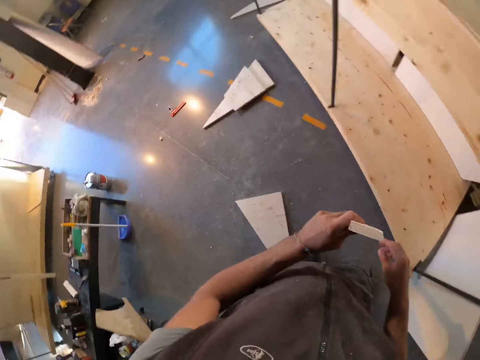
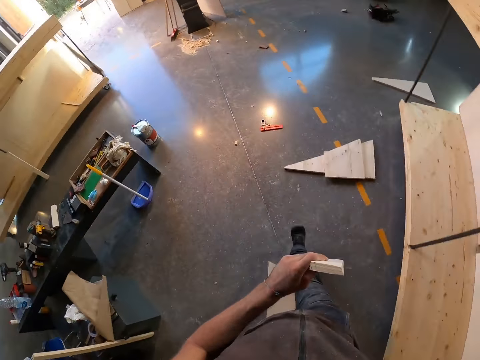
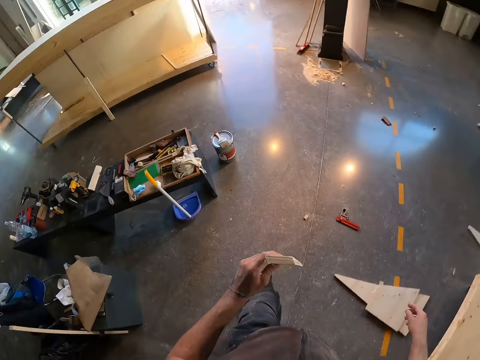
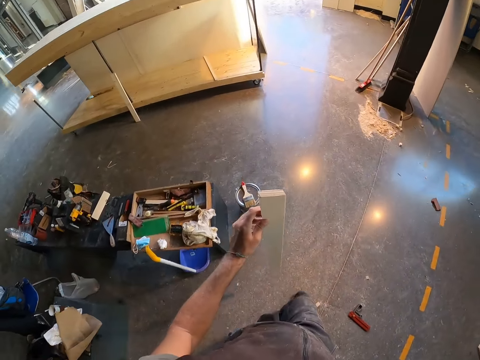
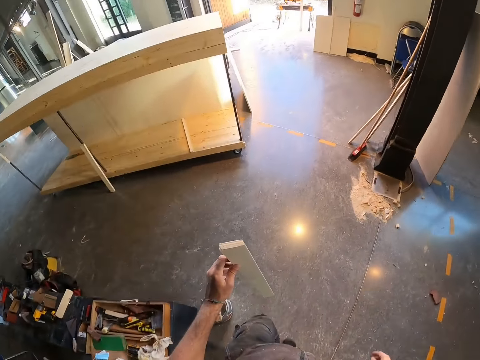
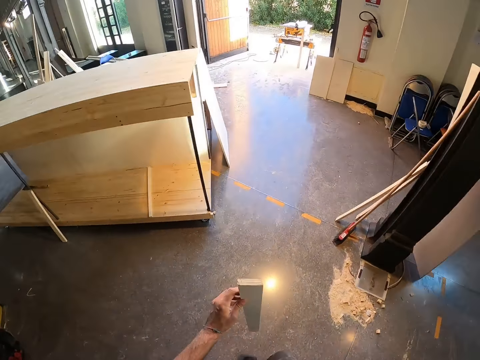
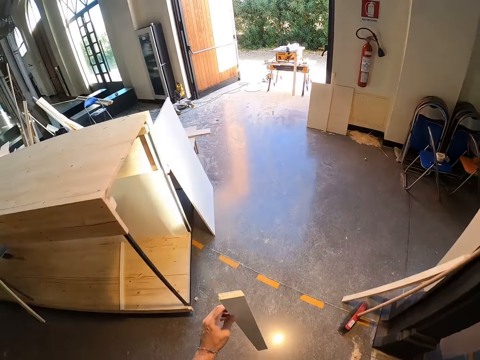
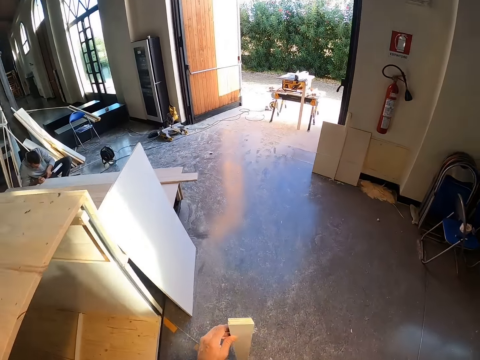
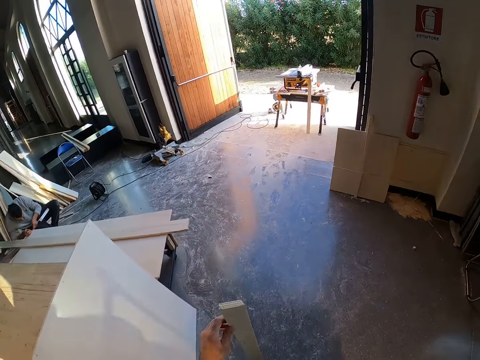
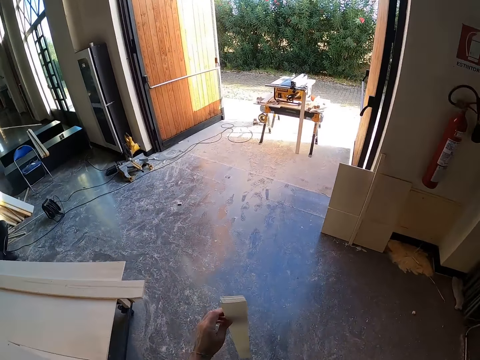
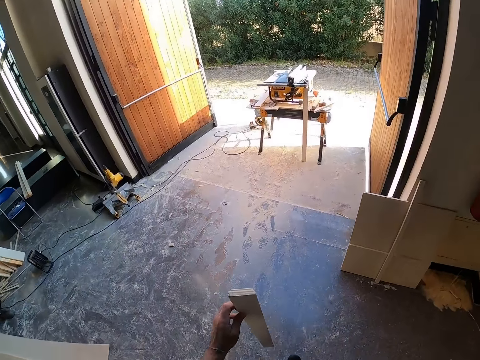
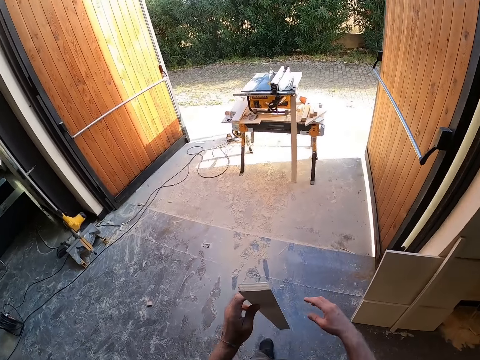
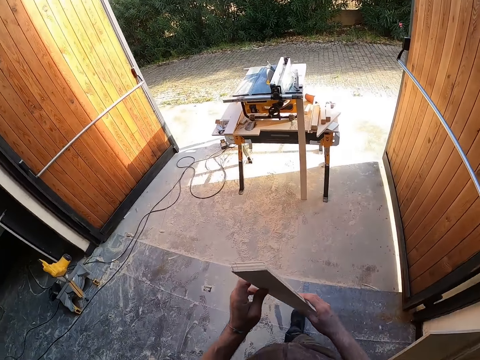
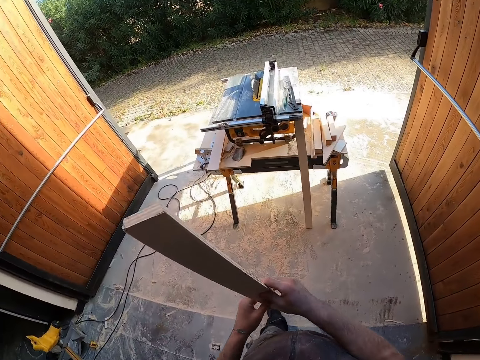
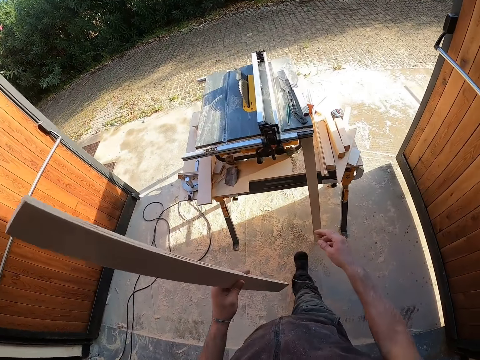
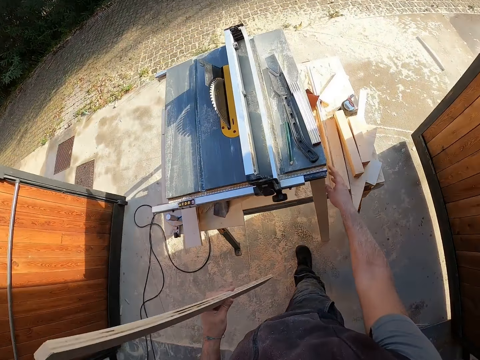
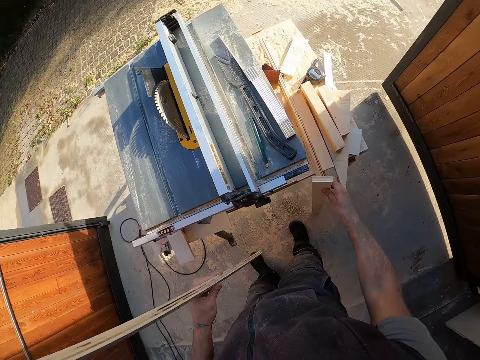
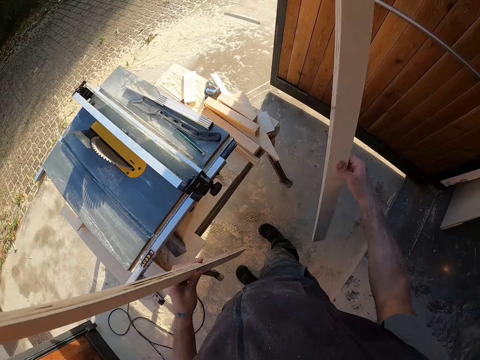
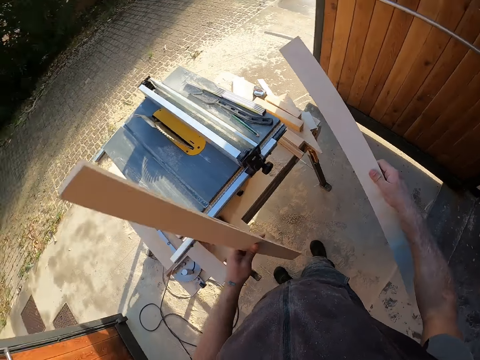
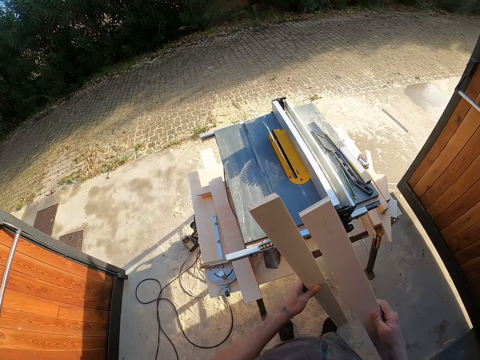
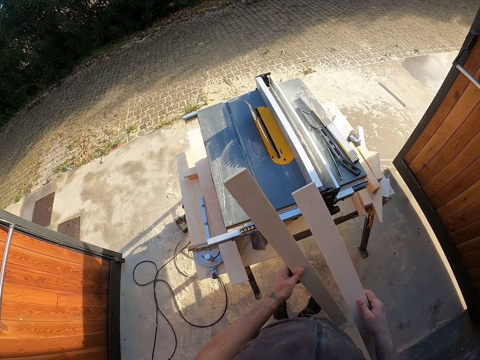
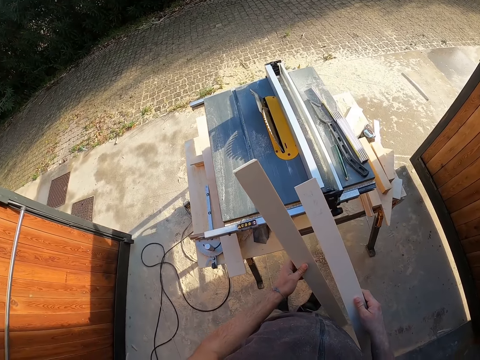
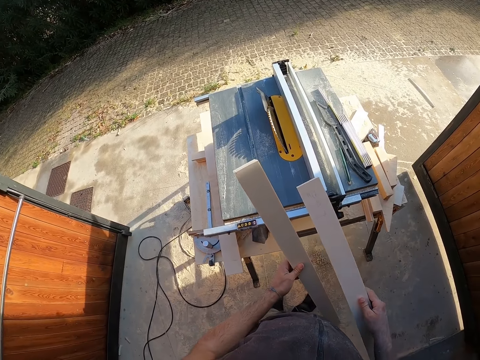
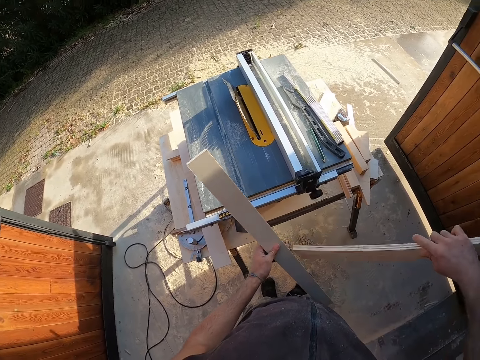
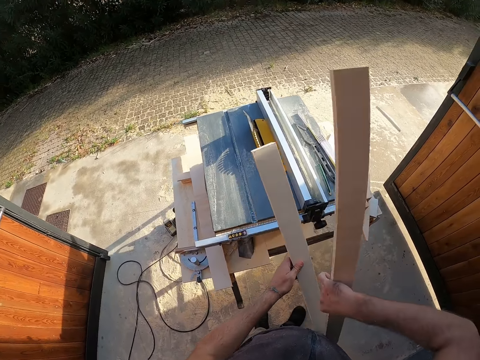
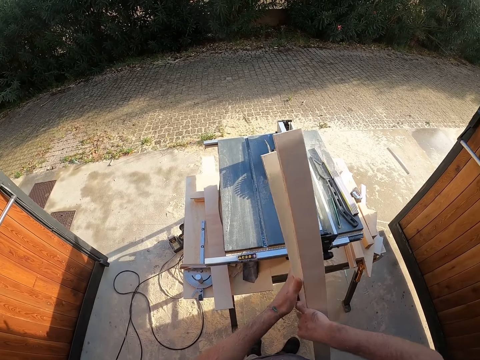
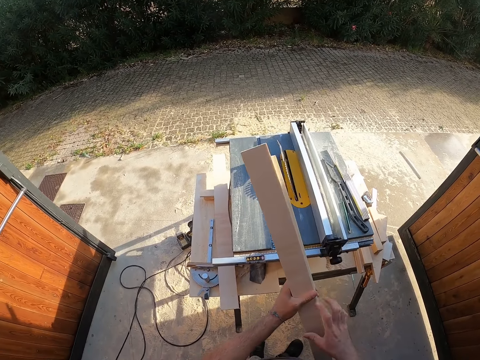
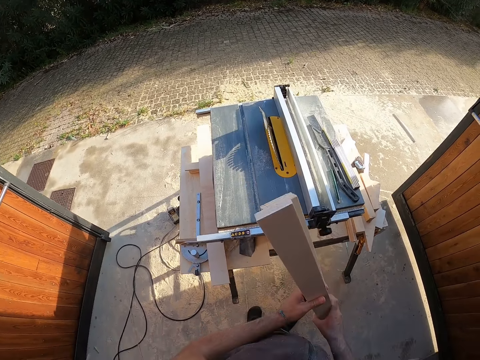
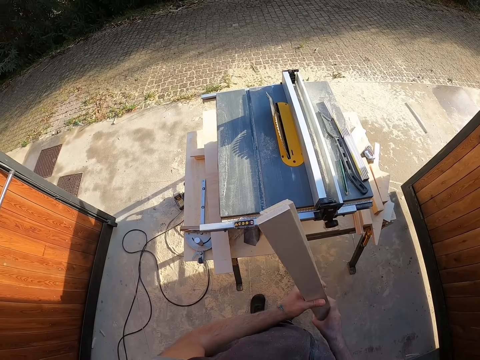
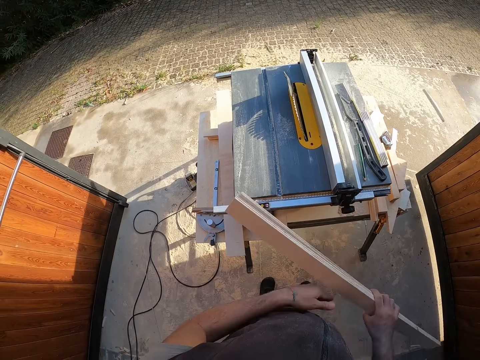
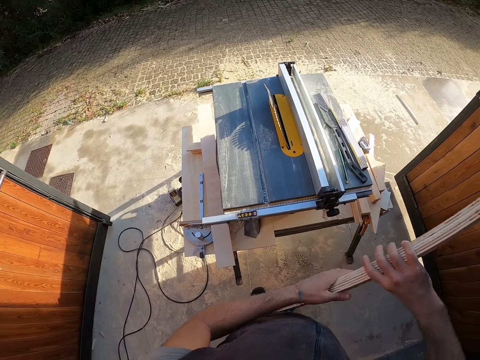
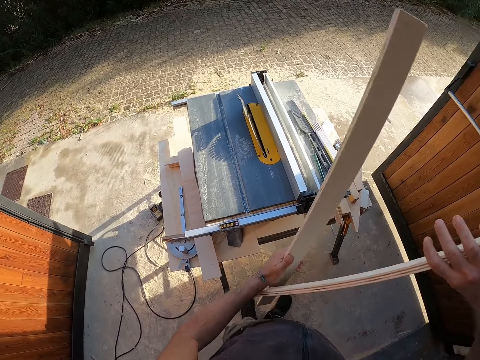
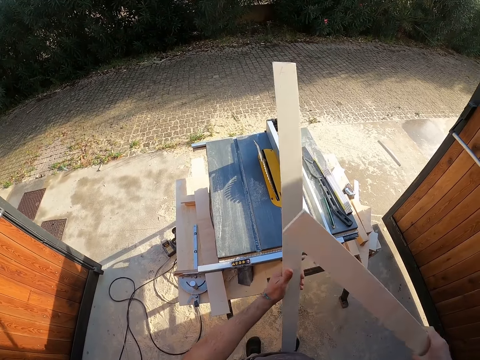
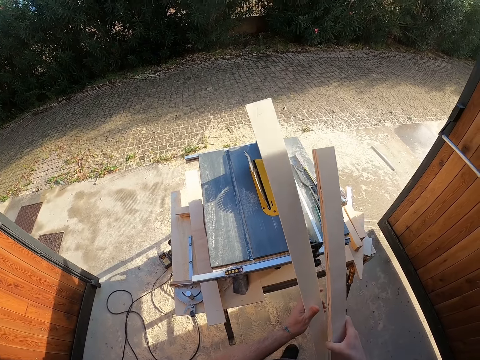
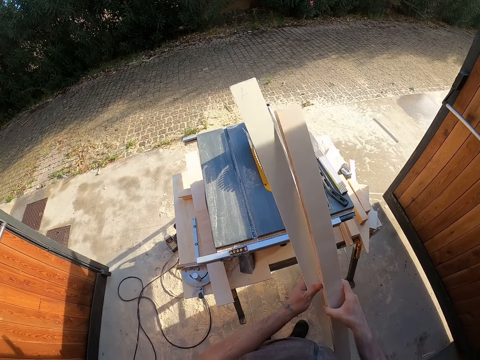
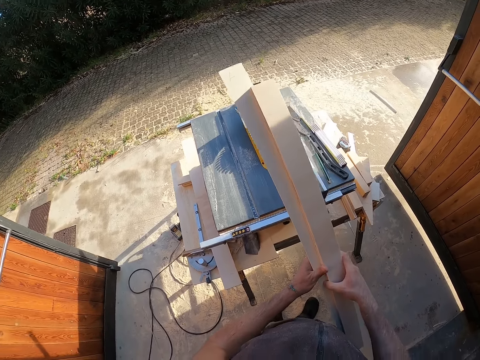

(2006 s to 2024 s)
The camera wearer carries the wood. He walks around the room. He picks up a wooden plank from the floor with his right hand. He compares the two woods. He turns the wood upside down. He holds together the woods with his left hand. He attaches the wooden planks together with both hands. He separates the wood.

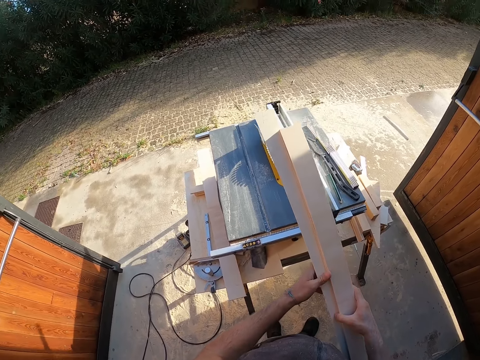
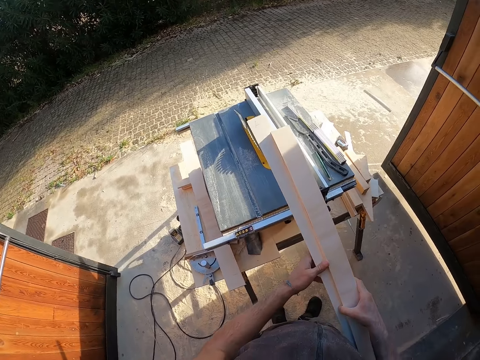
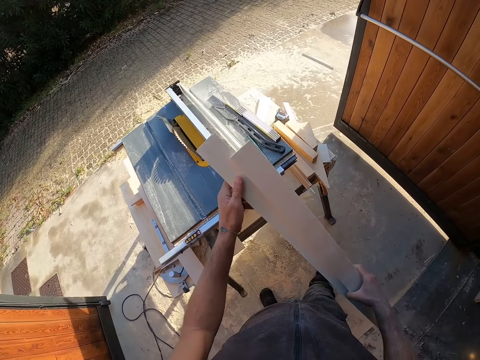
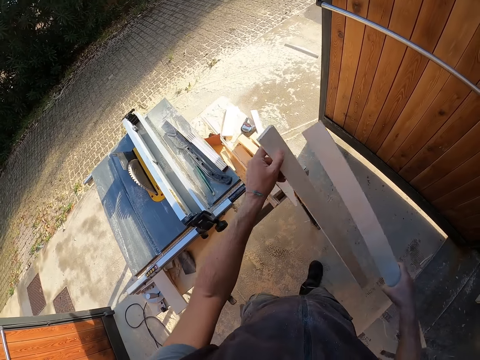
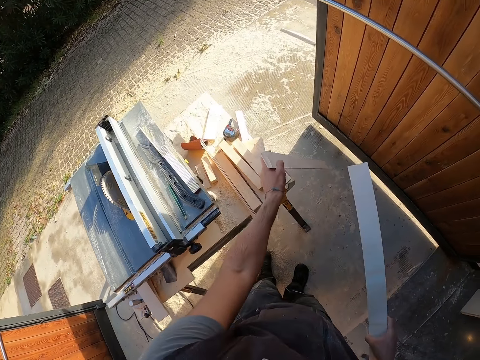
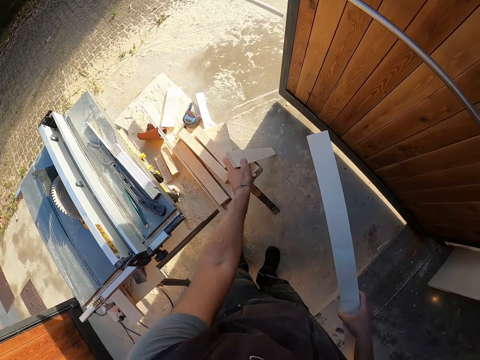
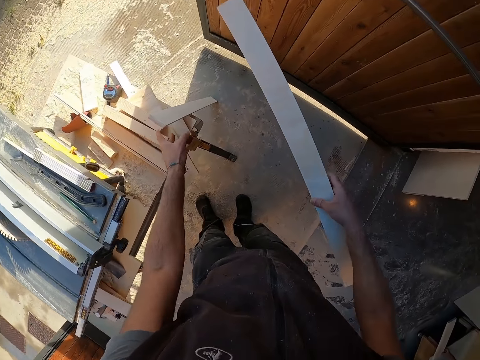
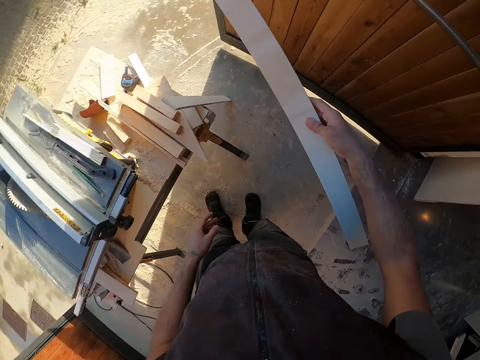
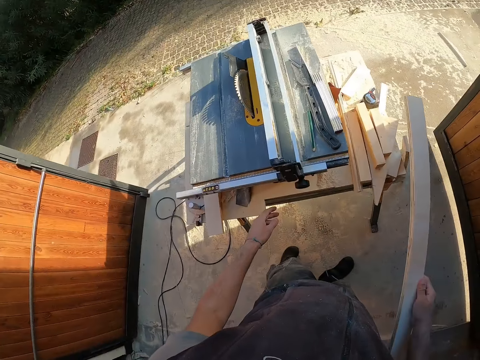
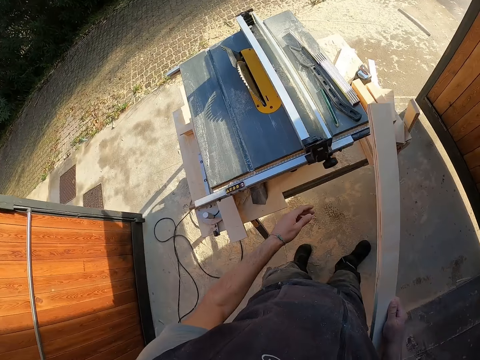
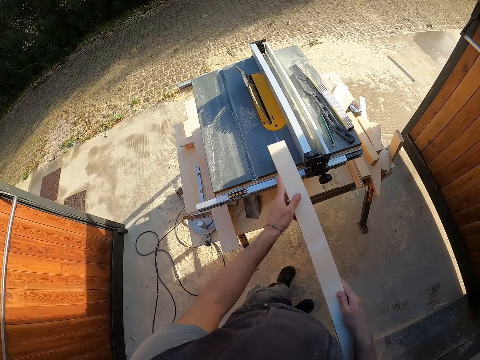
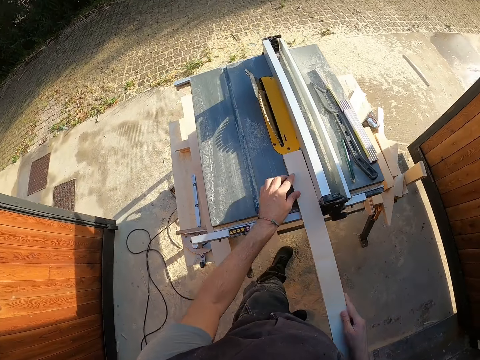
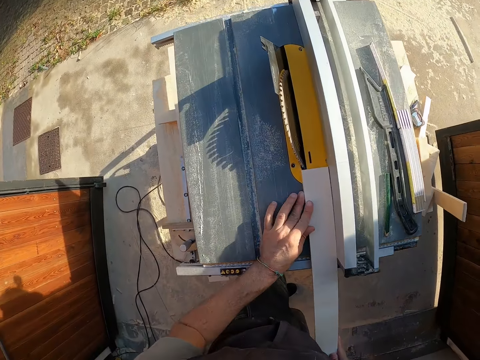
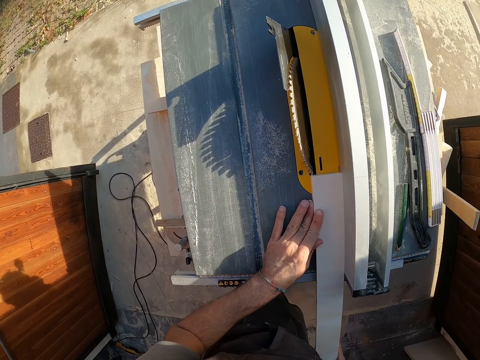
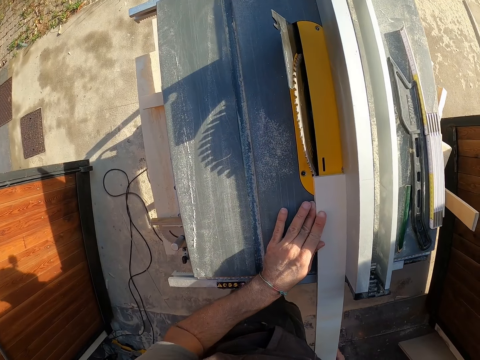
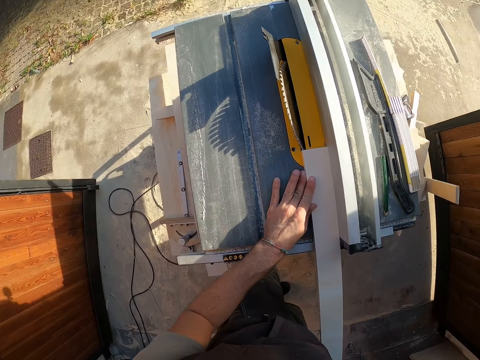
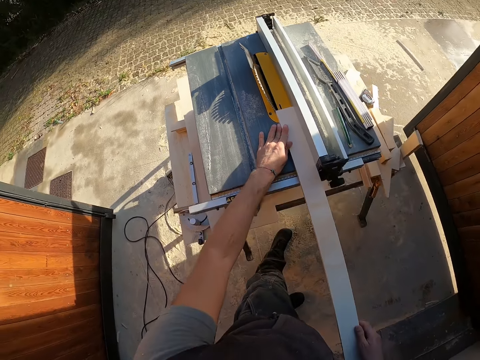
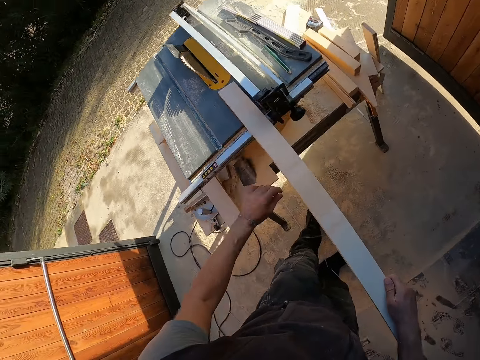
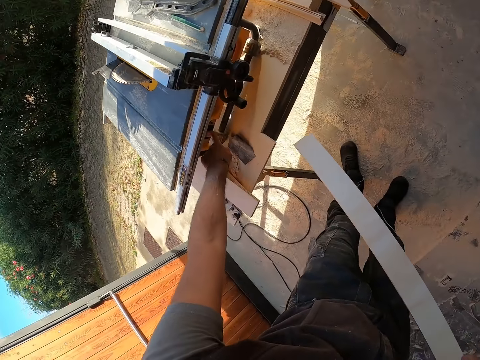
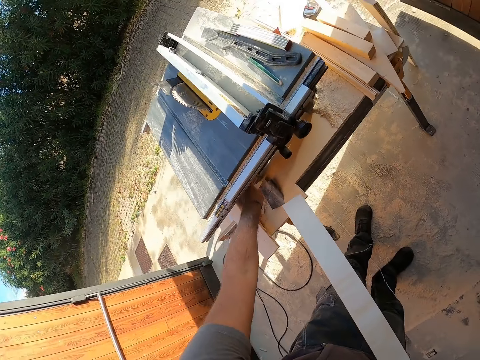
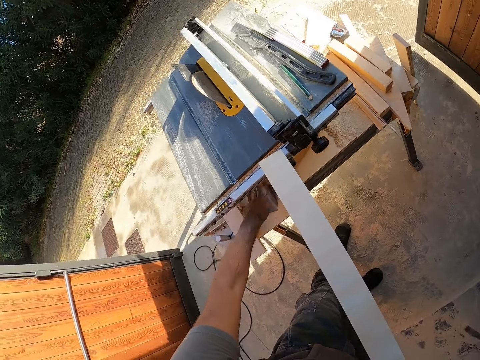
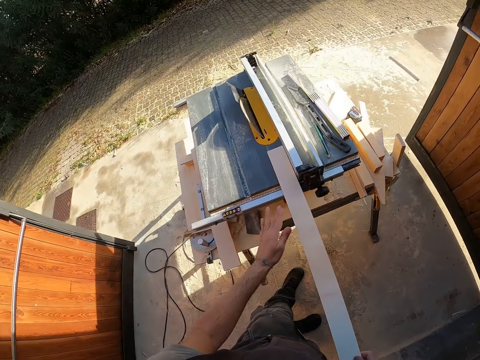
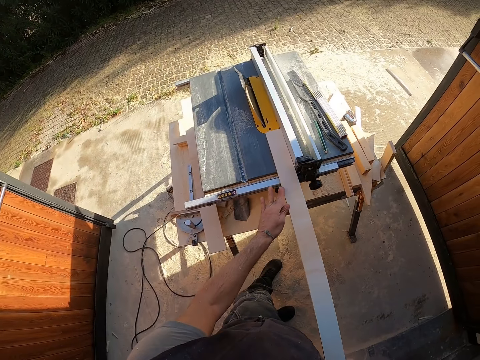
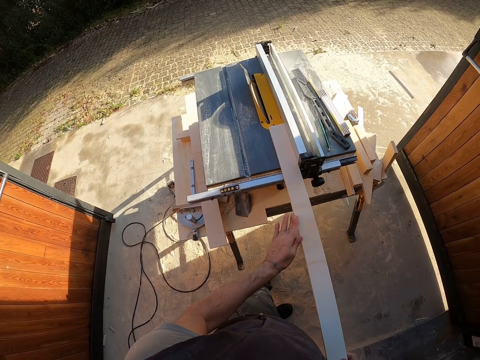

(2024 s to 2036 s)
The camera wearer holds the wood together. He puts the left-hand wood down. He measures the wood with the wood machine. He cuts the wooden plank with the table saw. He takes the wood off the machine. He turns on the switch of the table saw with his left hand. He puts the wood in the measuring machine.
